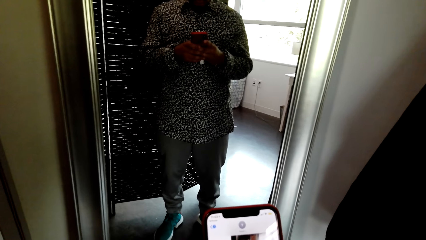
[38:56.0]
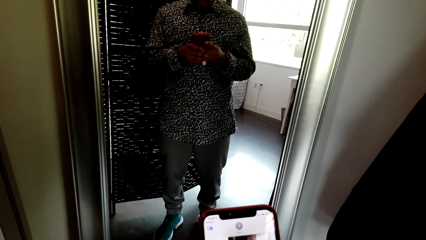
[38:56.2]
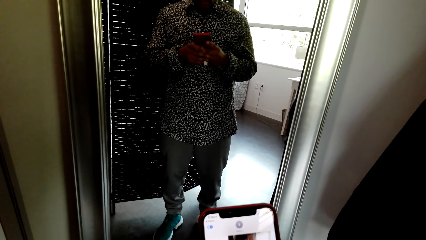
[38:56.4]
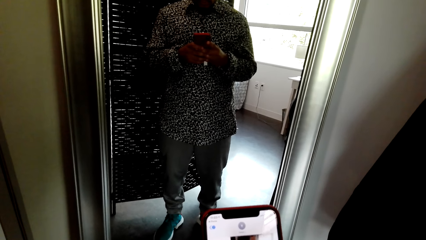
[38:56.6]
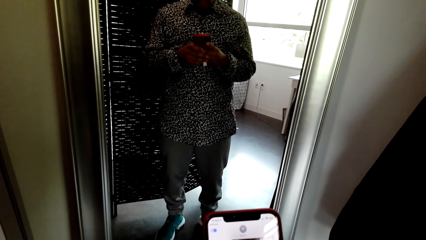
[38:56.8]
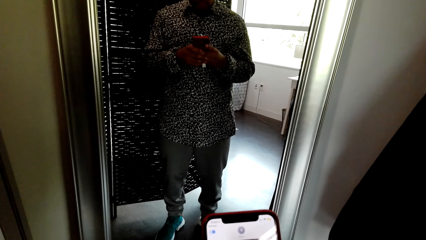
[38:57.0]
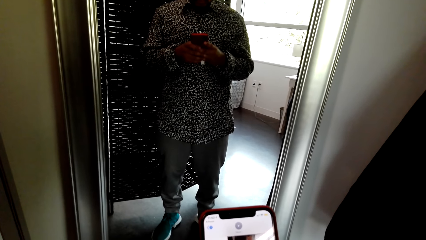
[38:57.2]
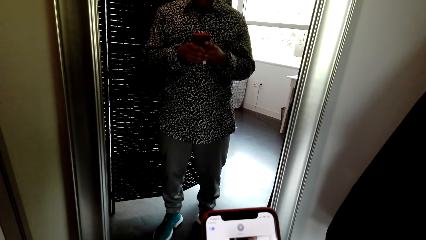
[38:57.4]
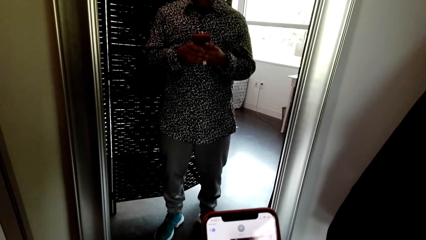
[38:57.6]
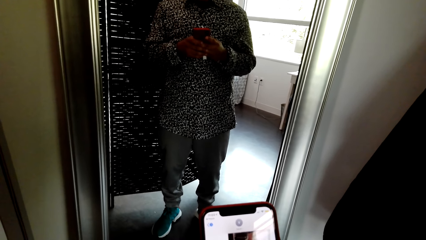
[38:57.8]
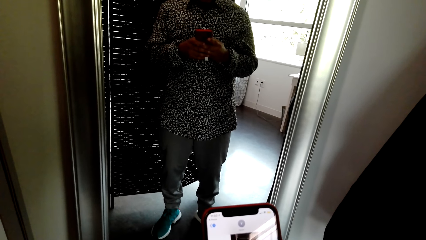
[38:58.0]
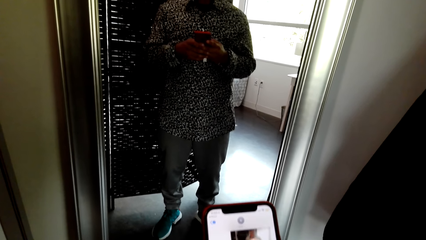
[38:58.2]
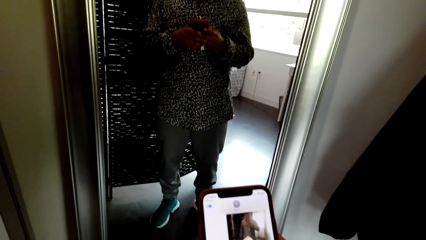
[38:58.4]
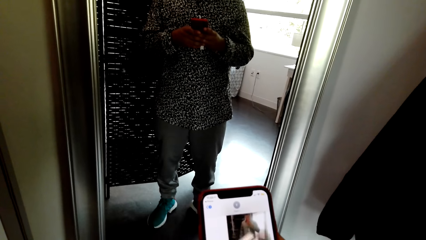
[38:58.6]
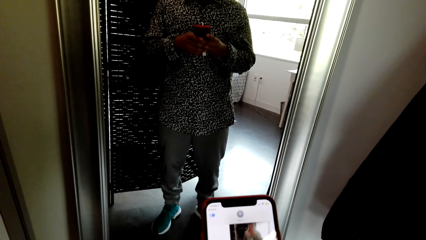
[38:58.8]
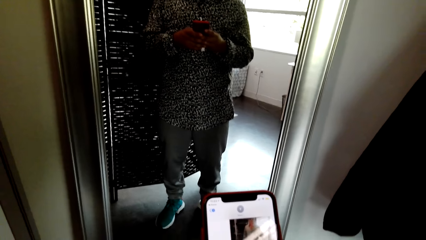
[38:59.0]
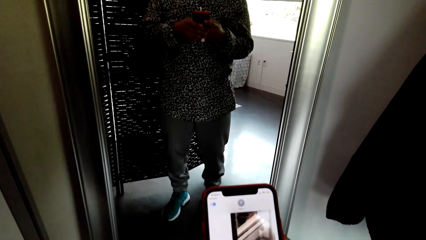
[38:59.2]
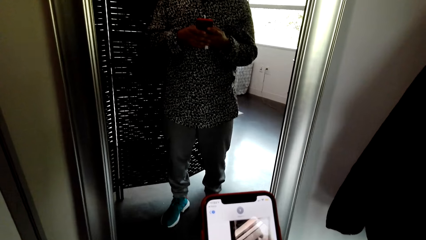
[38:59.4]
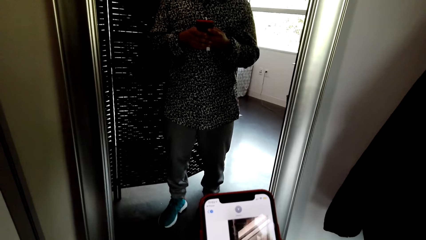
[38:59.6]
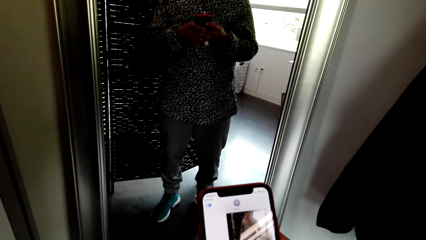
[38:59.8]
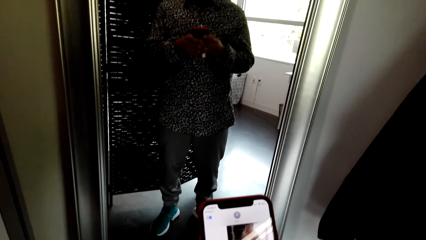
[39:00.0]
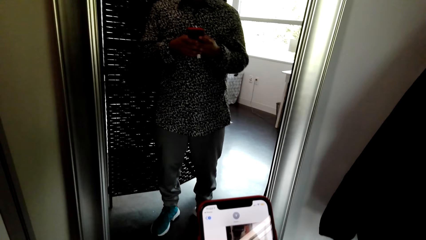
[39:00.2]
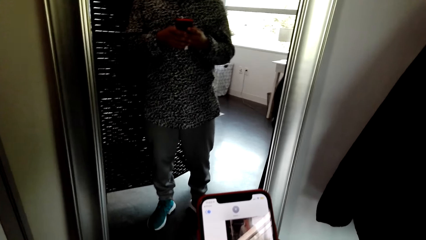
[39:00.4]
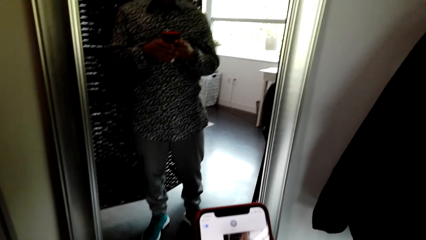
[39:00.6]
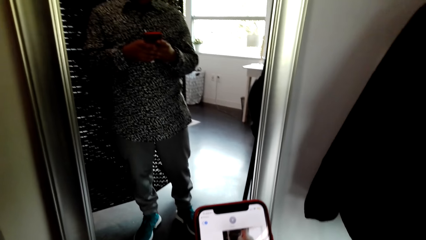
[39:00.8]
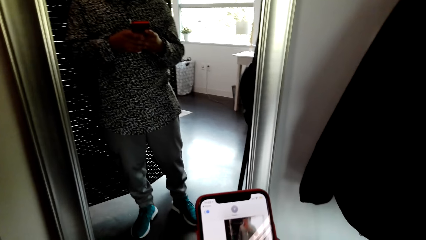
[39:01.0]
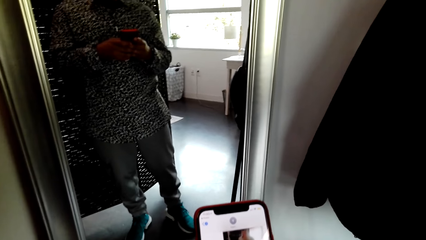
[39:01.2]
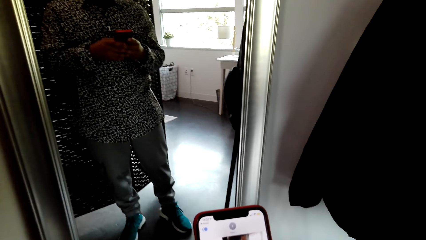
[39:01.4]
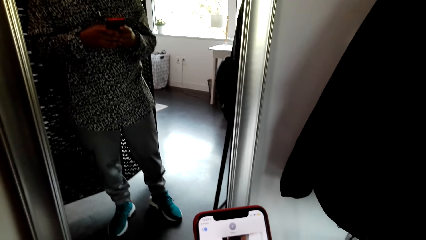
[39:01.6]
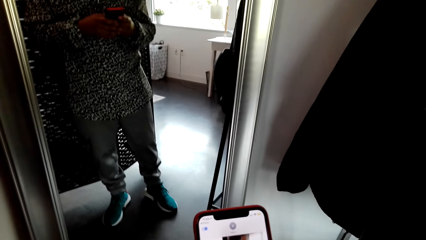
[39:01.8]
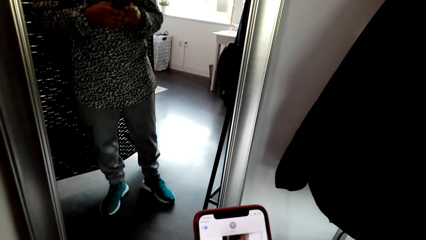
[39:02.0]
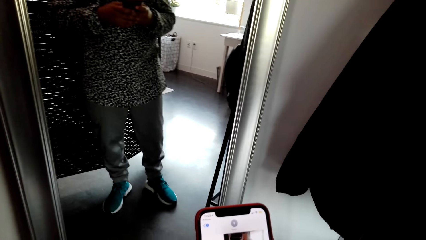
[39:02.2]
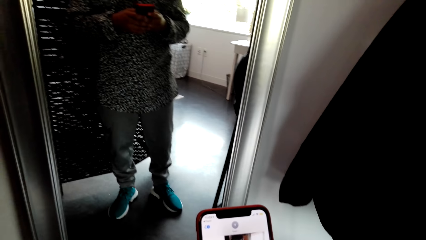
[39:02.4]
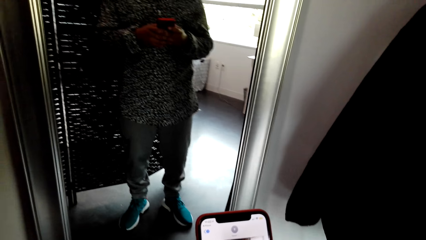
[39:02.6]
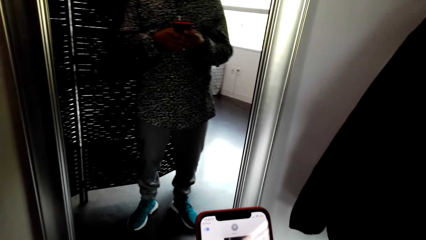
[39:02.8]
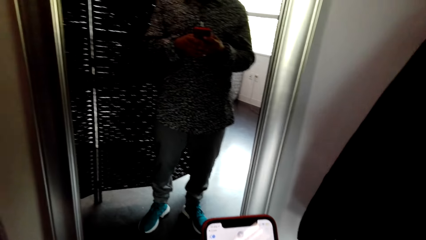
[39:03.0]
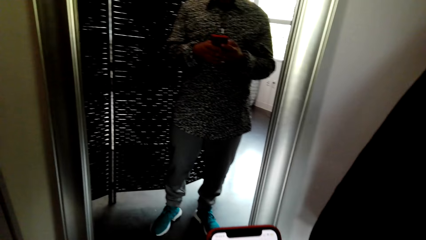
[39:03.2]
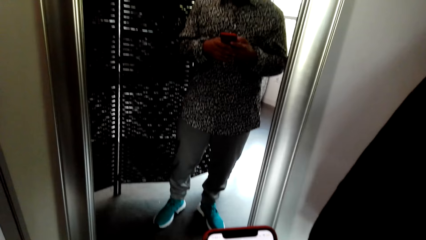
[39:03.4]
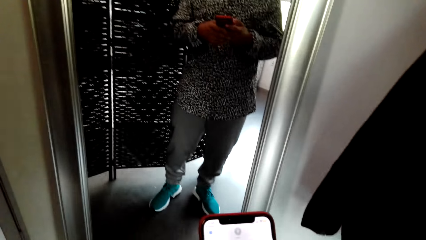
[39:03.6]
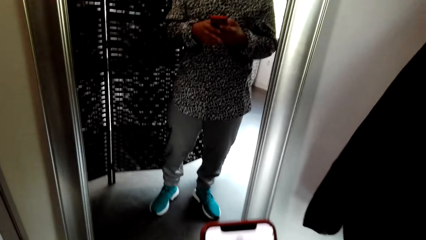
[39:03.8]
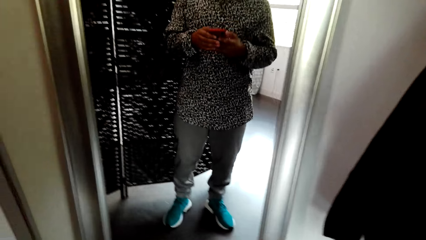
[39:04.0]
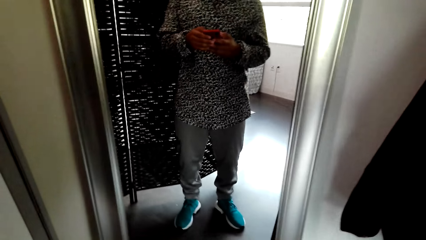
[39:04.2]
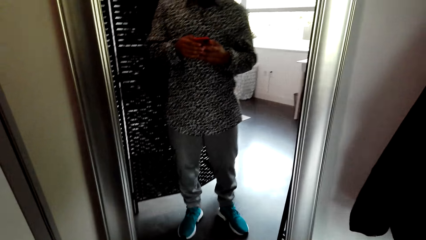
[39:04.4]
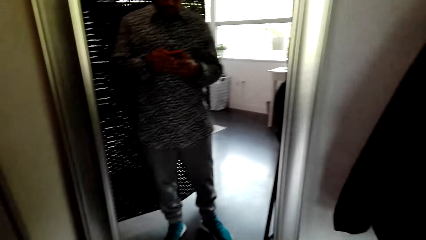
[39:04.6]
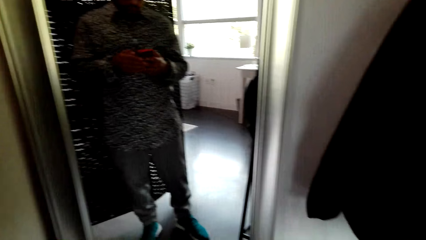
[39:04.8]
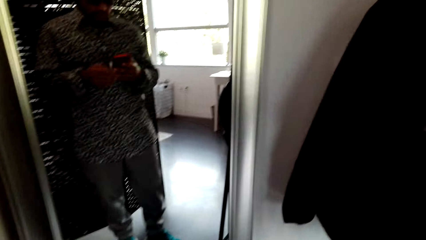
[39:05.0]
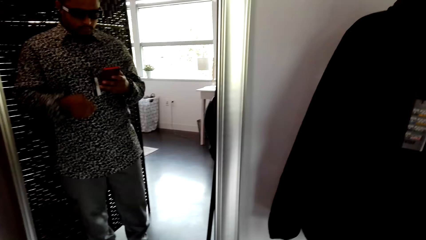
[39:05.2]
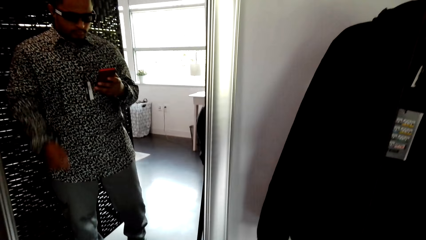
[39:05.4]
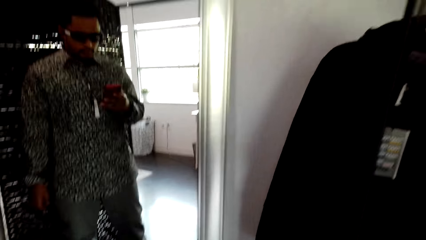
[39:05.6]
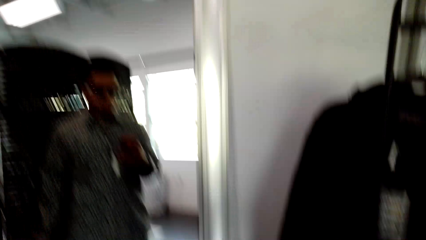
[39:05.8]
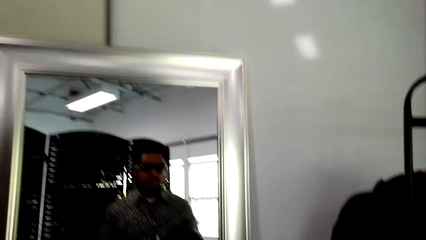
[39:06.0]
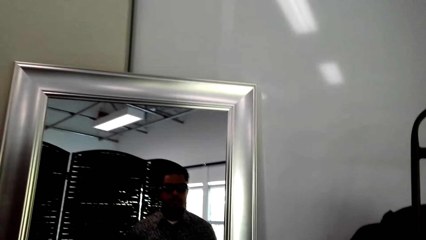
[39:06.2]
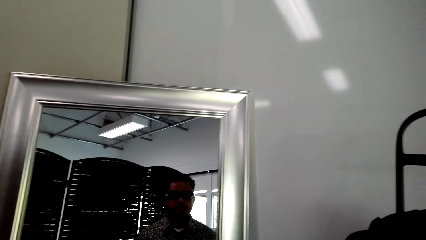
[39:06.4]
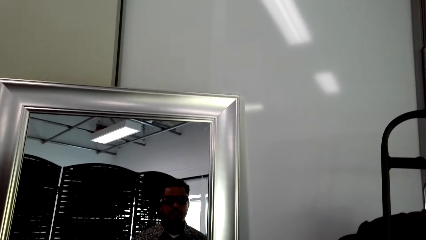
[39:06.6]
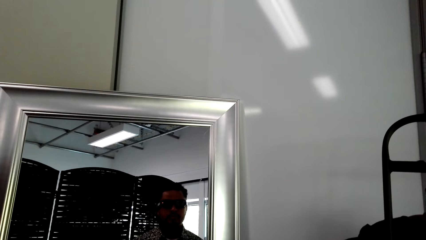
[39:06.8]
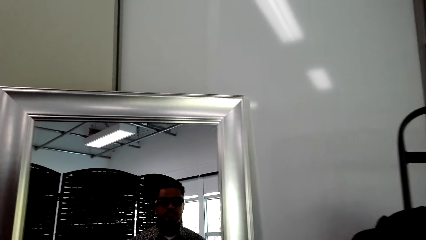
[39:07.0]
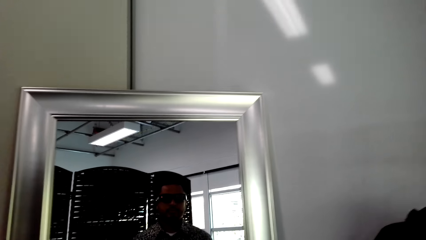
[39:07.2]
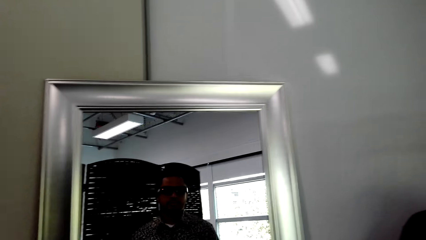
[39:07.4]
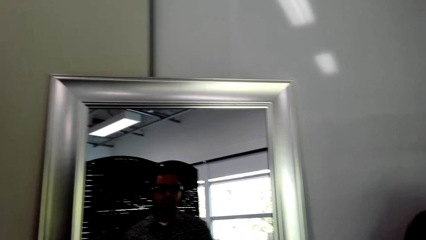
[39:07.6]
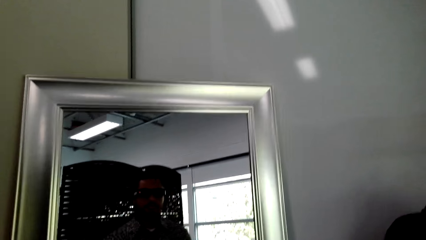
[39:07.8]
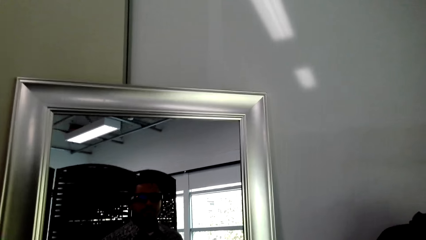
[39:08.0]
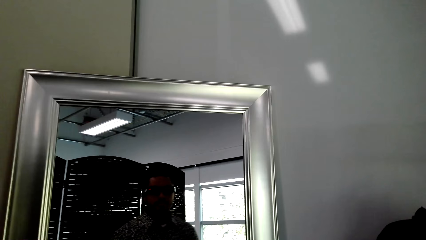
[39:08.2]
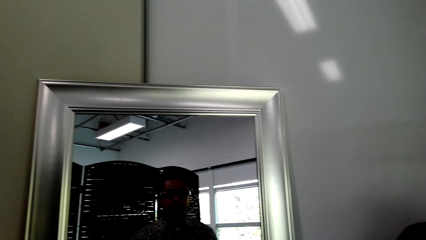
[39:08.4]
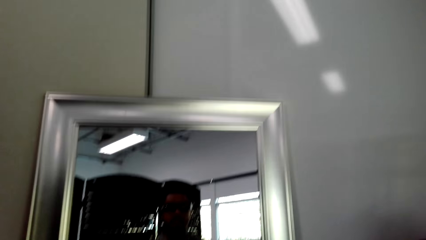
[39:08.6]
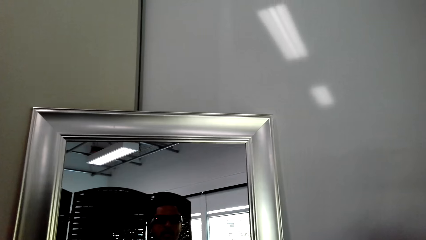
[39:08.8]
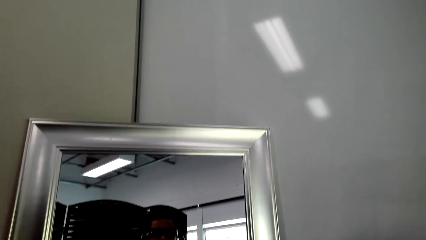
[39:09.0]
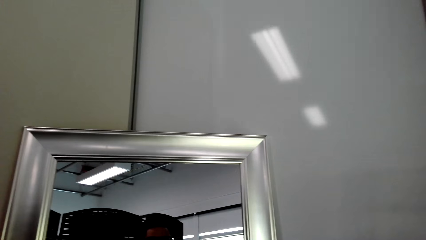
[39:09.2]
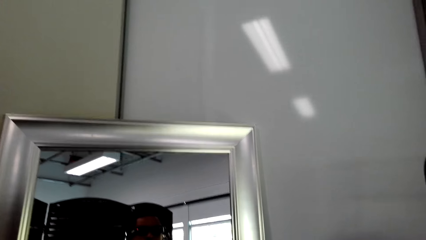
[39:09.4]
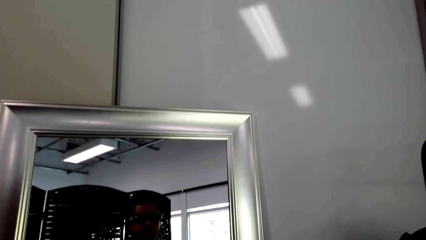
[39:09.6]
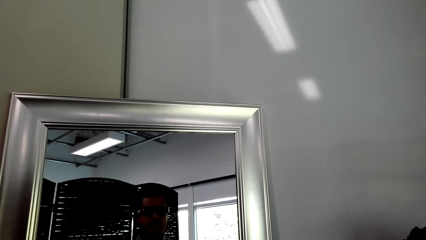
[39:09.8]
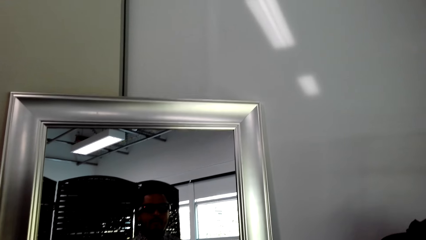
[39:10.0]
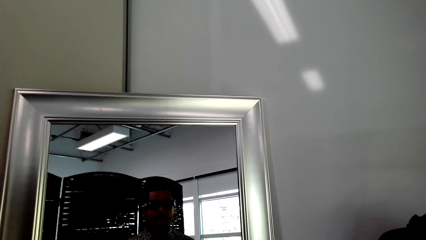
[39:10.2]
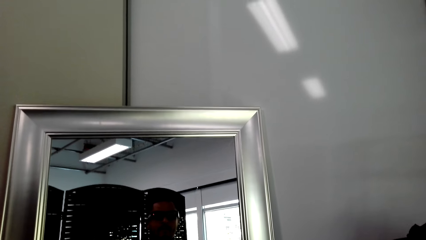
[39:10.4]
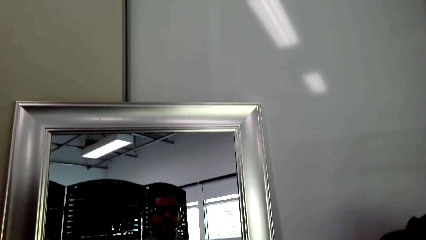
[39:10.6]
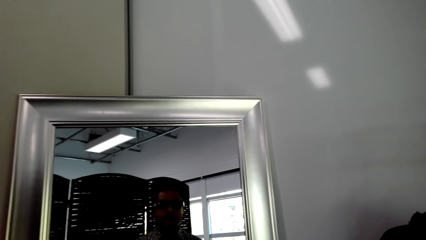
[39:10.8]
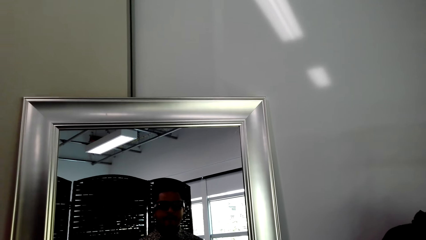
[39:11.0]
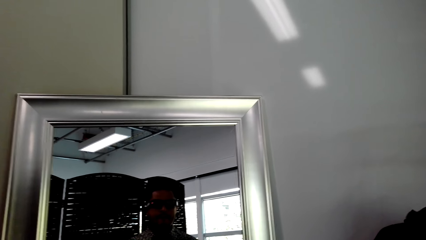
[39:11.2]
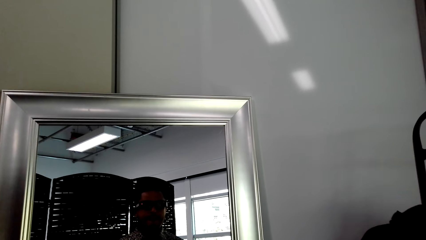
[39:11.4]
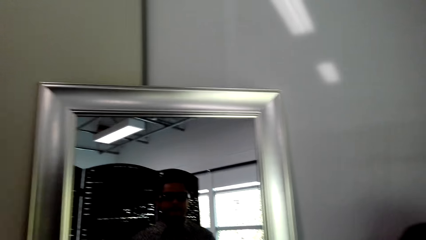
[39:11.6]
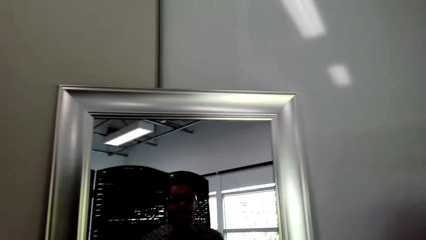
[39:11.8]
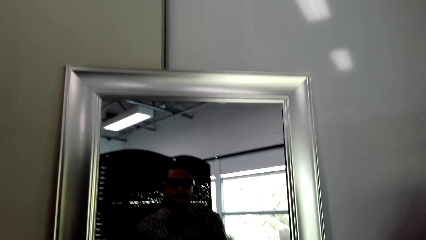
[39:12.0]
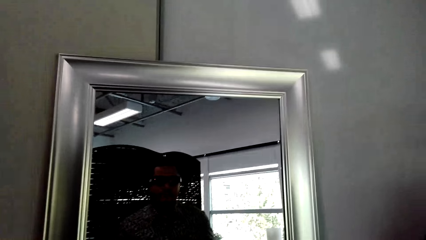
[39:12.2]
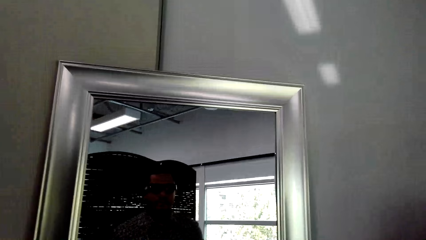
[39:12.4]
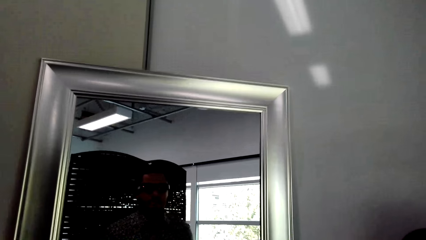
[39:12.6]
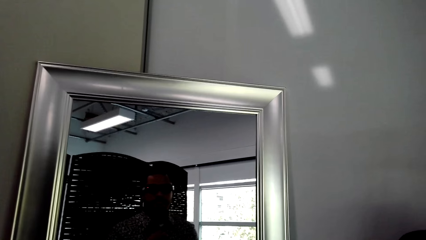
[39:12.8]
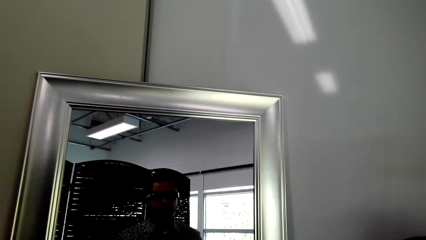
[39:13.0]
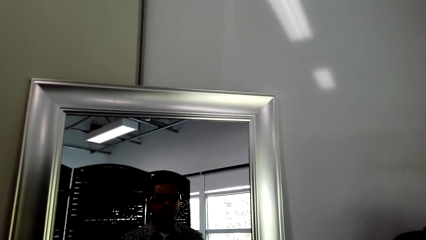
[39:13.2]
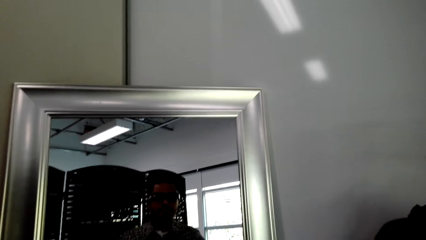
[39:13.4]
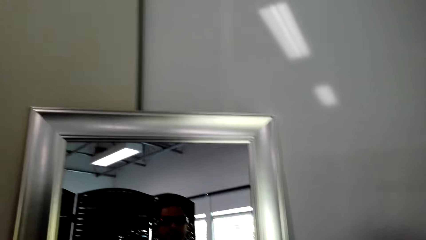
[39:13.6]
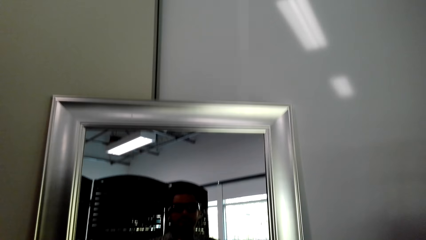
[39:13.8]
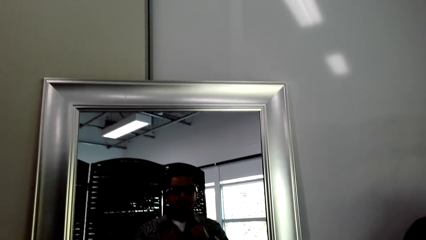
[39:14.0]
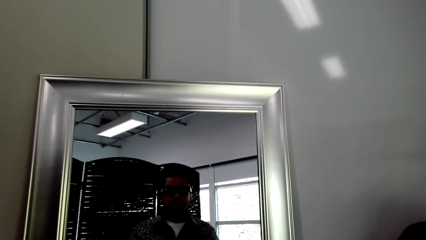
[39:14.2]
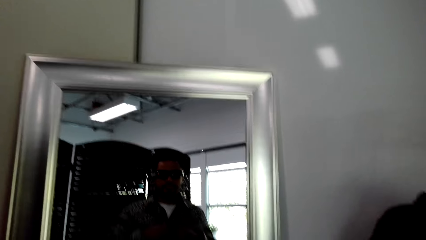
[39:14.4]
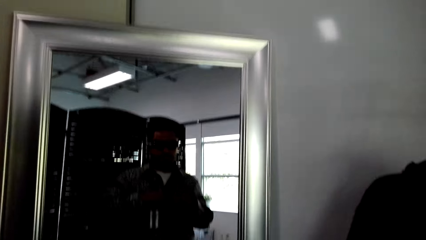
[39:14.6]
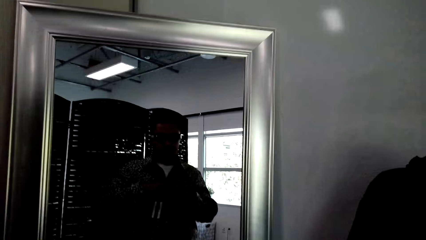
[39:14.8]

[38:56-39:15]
The camera wearer looks at the mirror. They look at the mirror again.
